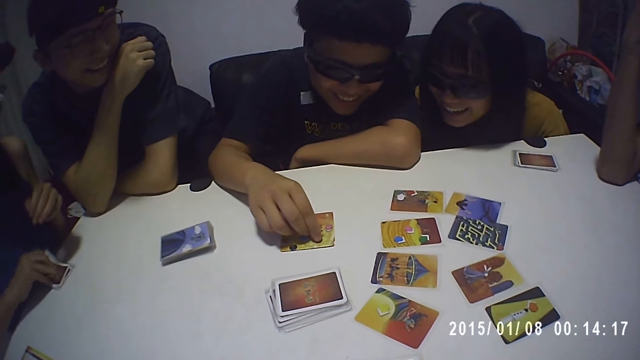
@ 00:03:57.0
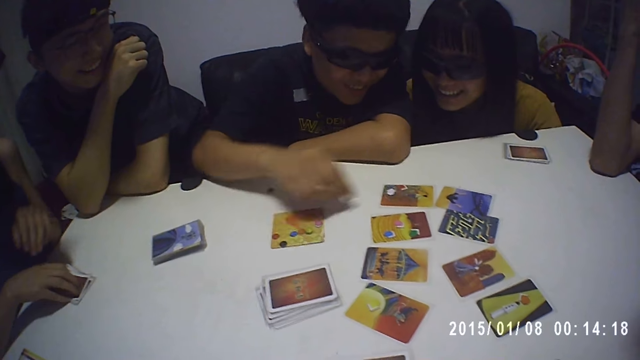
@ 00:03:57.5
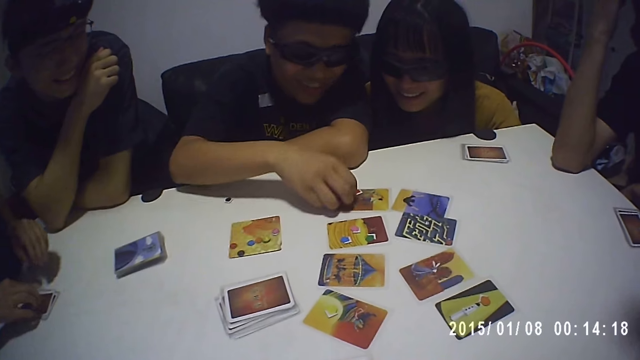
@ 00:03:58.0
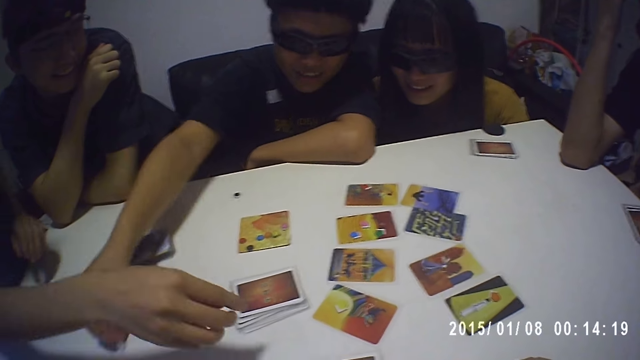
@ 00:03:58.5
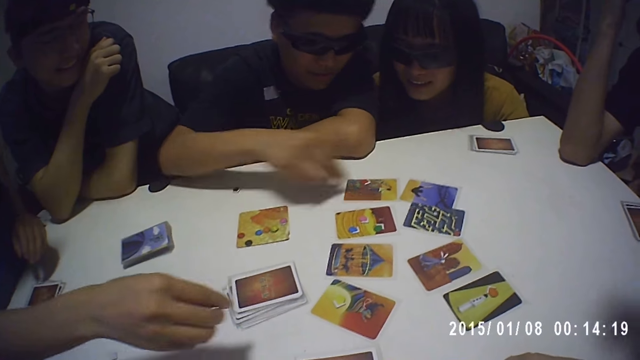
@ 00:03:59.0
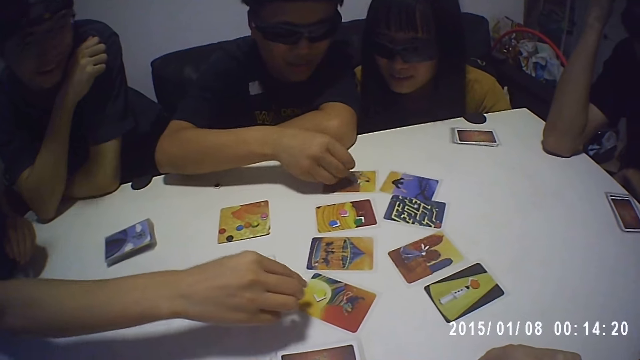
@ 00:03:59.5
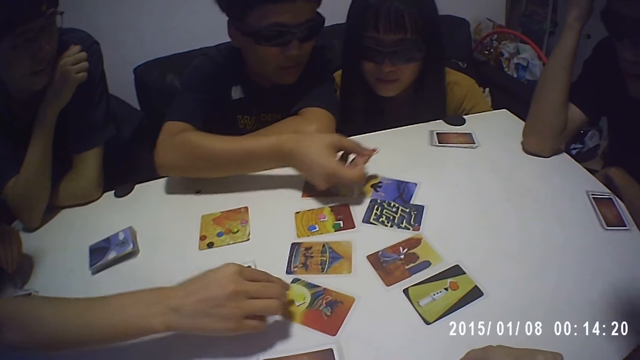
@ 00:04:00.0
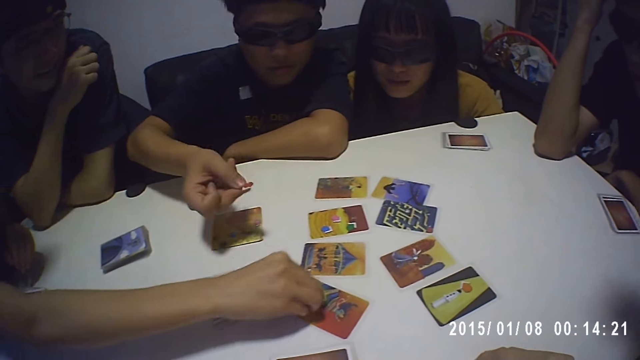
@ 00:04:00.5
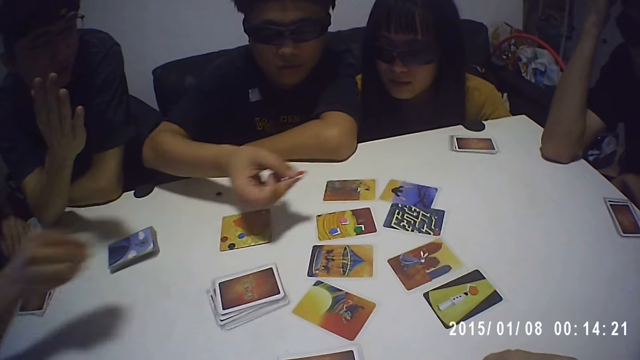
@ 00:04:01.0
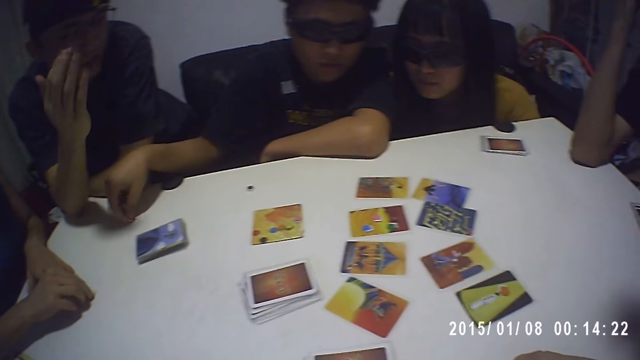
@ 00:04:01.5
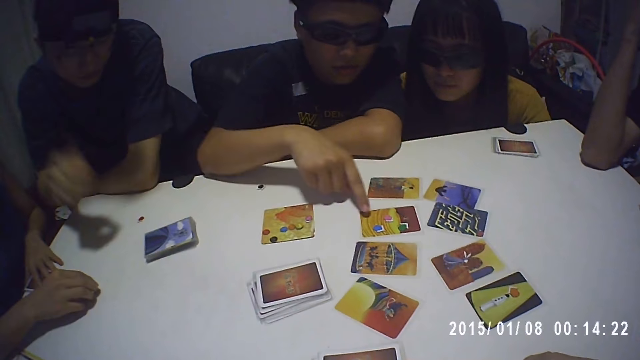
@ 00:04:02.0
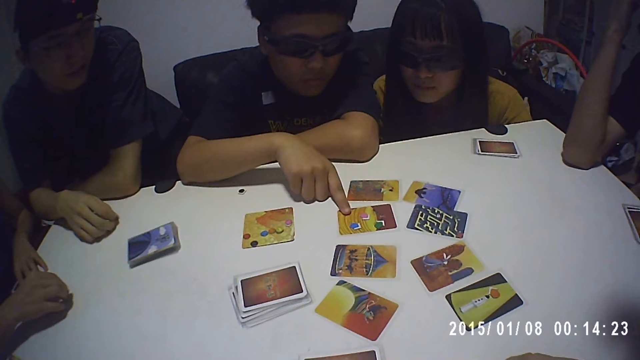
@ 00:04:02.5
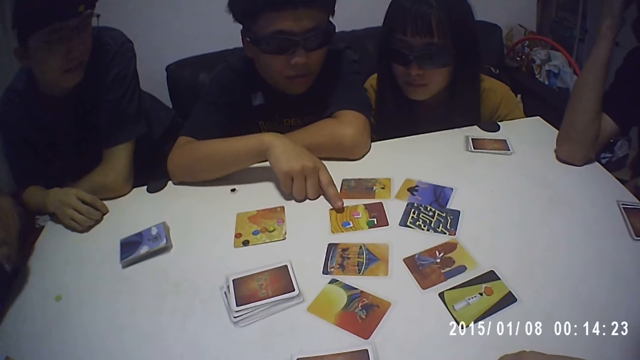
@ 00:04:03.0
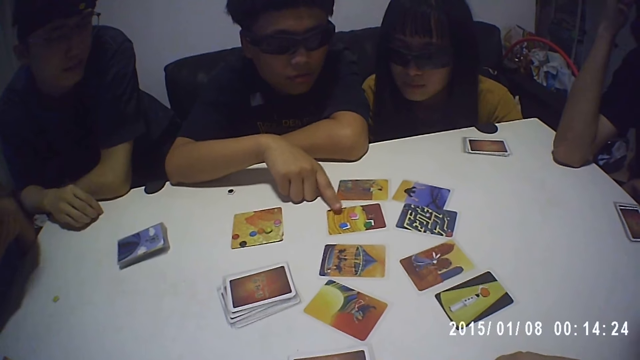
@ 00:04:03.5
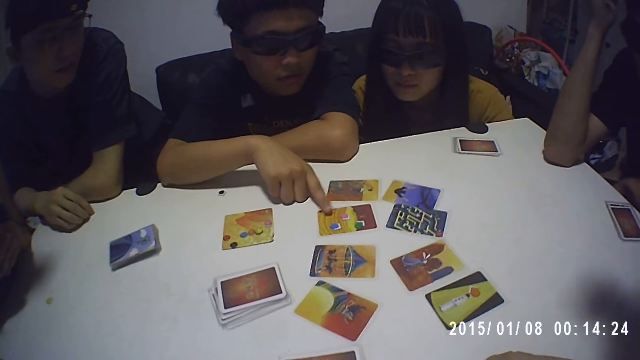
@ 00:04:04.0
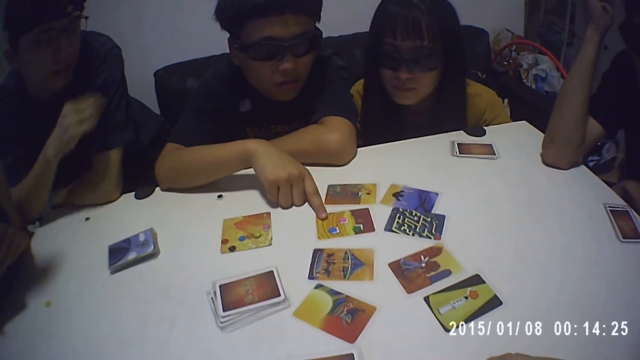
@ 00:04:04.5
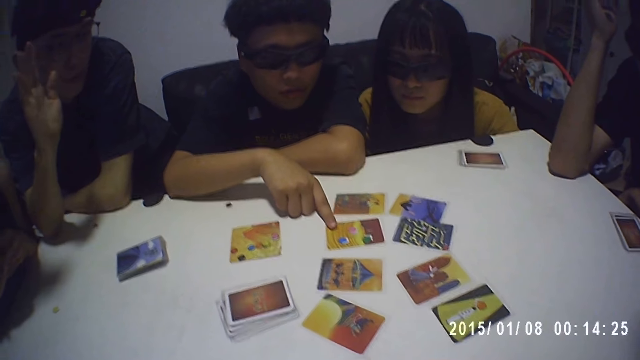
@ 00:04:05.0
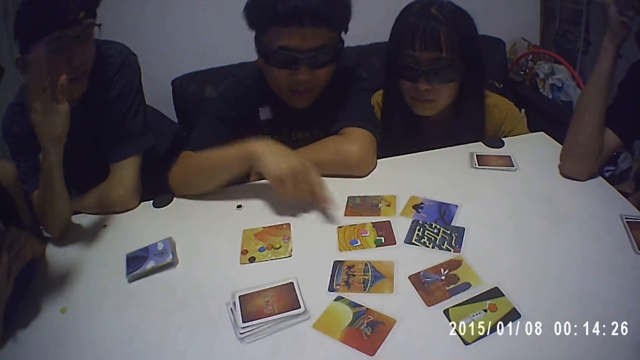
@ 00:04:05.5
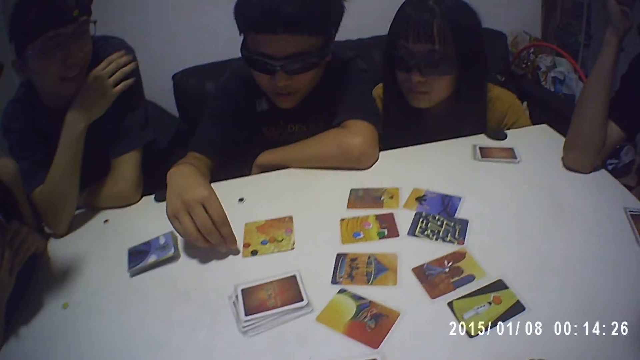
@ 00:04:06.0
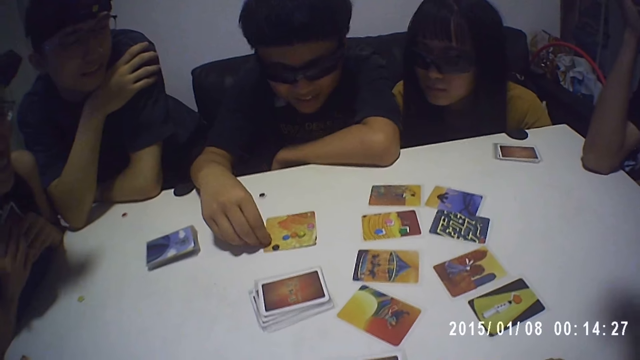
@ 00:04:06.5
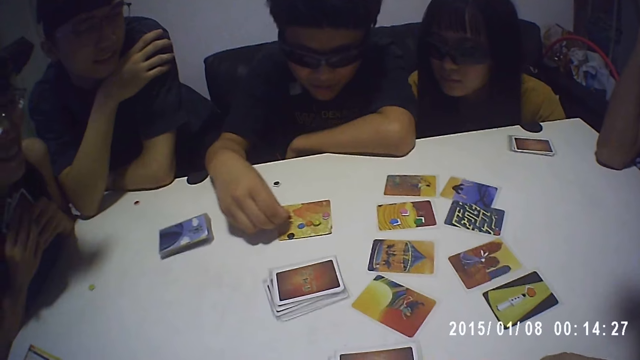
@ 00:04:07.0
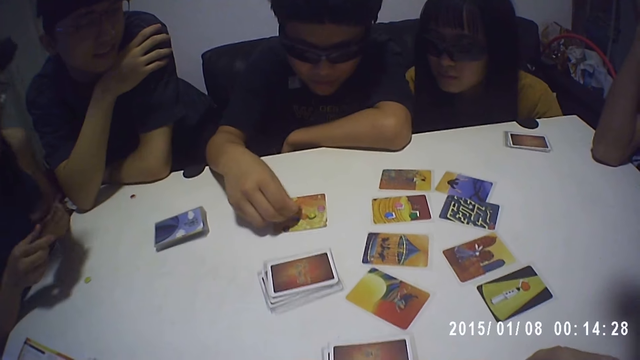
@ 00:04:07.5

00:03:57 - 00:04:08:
A boy moves a game seed on the table with his right hand. A girl moves a game seed on the table with her right hand. The boy touches a card on the table with his right hand. Another boy picks up a game seed on the table with his right hand. The first boy moves a game seed on the game paper on the table with his right hand.

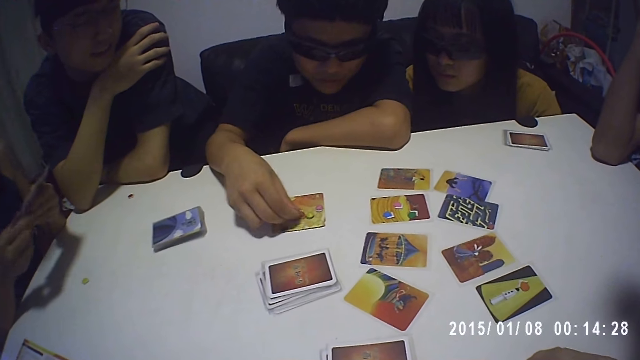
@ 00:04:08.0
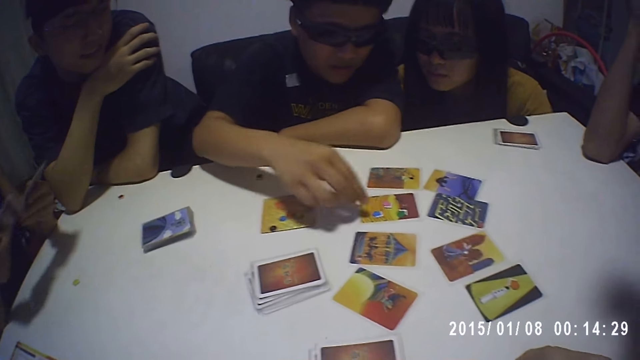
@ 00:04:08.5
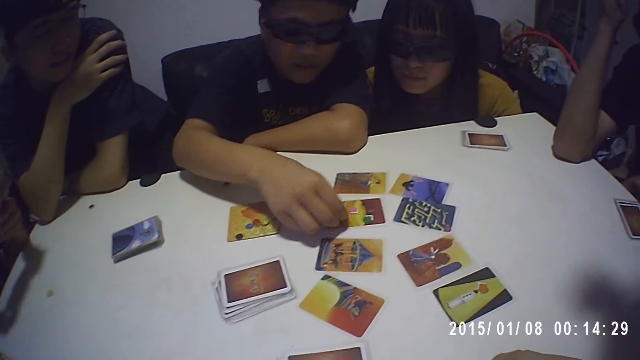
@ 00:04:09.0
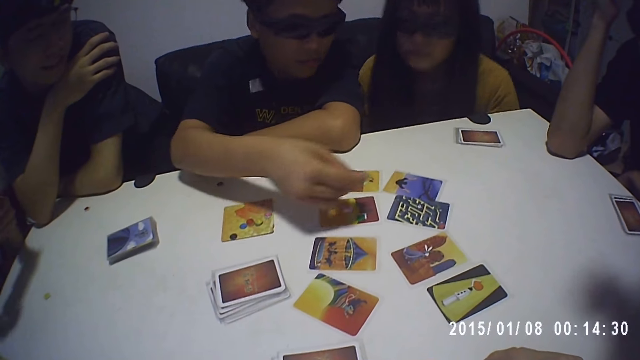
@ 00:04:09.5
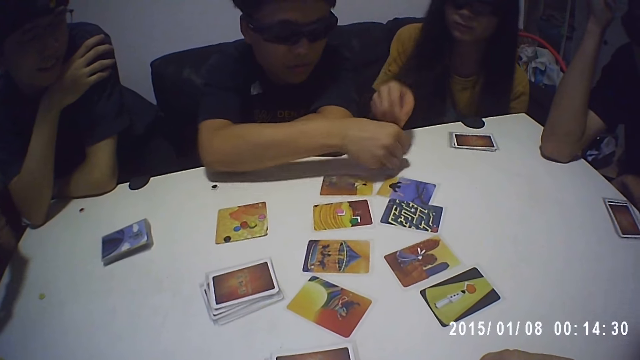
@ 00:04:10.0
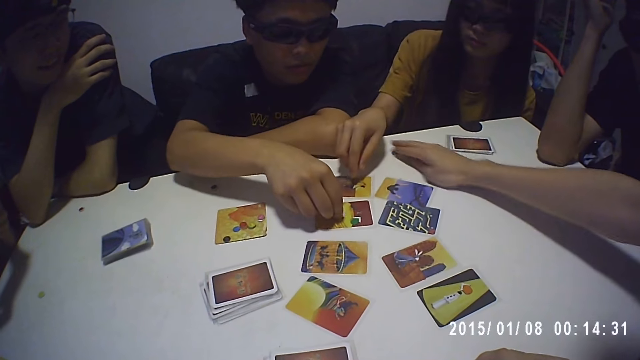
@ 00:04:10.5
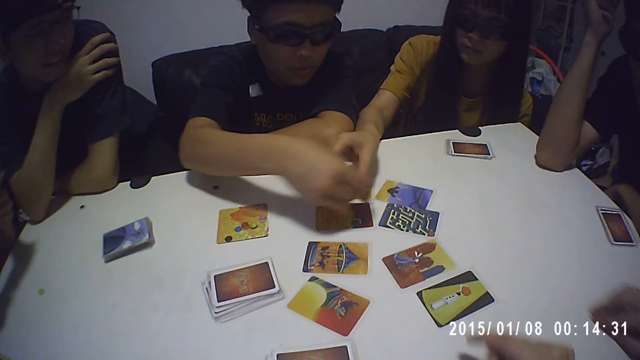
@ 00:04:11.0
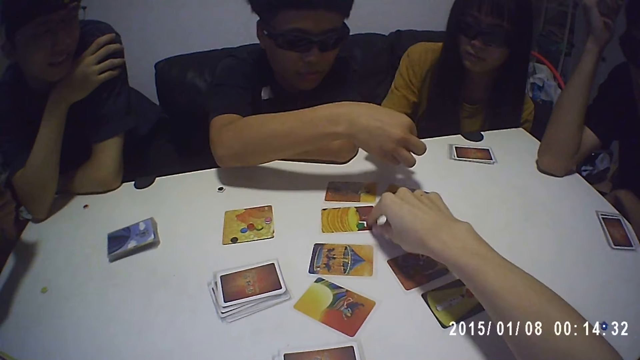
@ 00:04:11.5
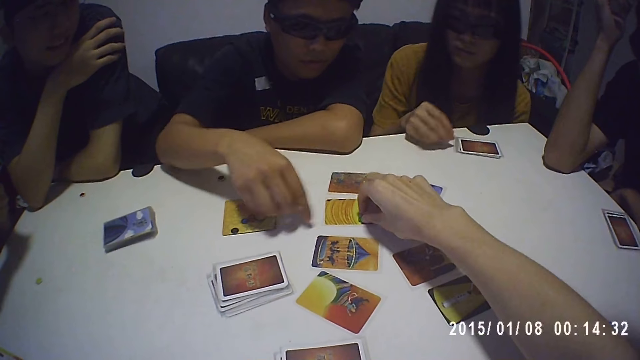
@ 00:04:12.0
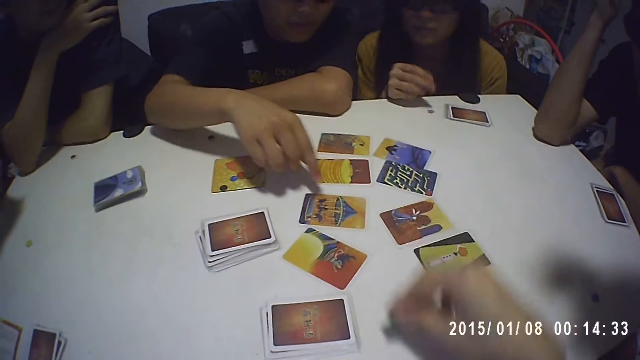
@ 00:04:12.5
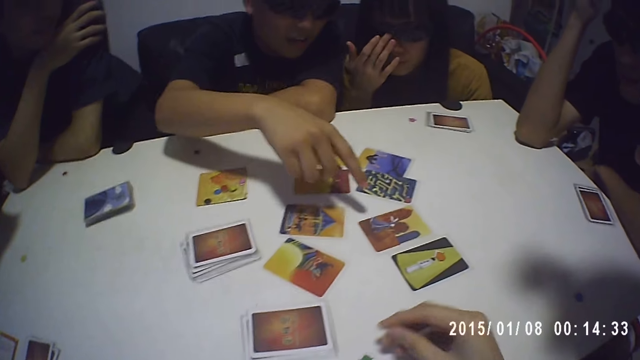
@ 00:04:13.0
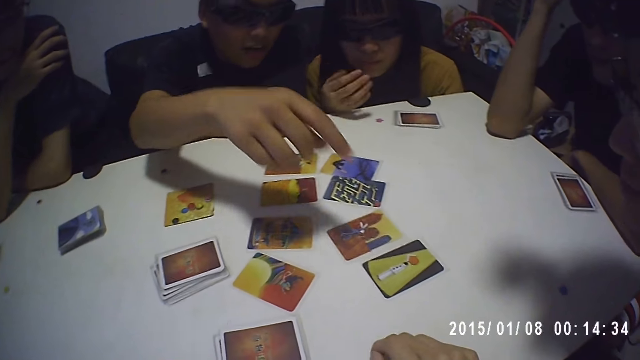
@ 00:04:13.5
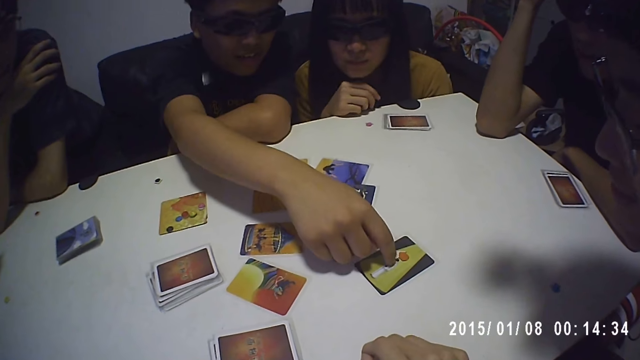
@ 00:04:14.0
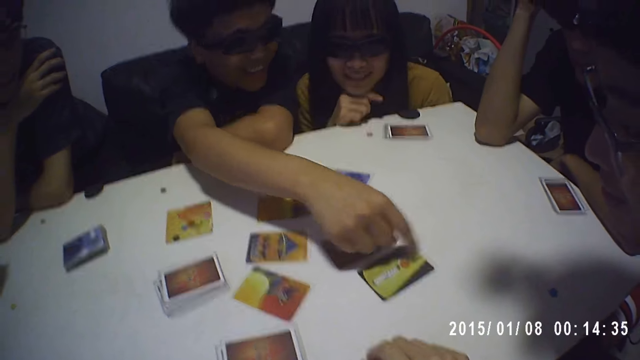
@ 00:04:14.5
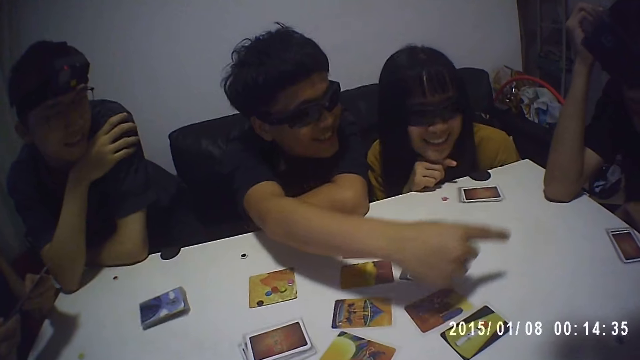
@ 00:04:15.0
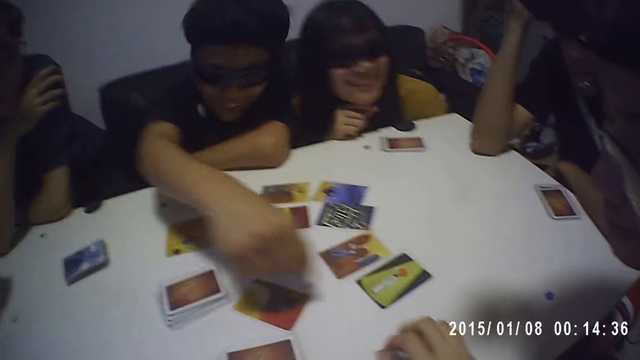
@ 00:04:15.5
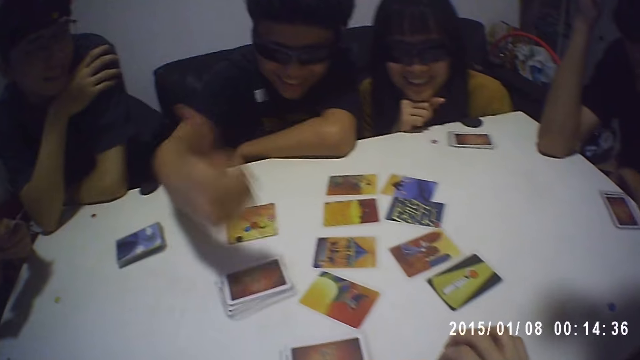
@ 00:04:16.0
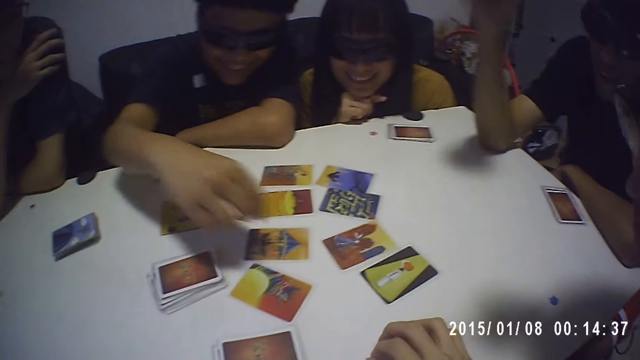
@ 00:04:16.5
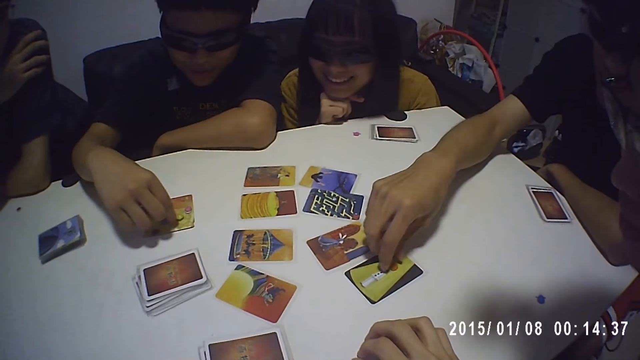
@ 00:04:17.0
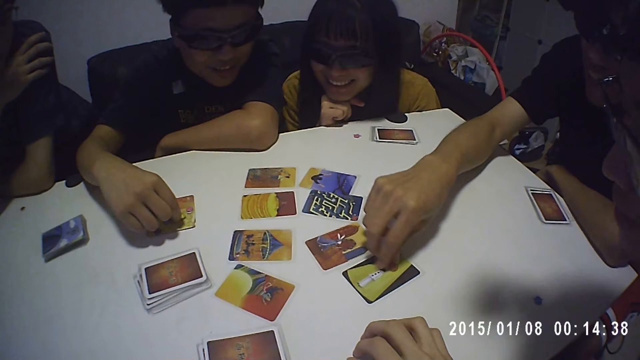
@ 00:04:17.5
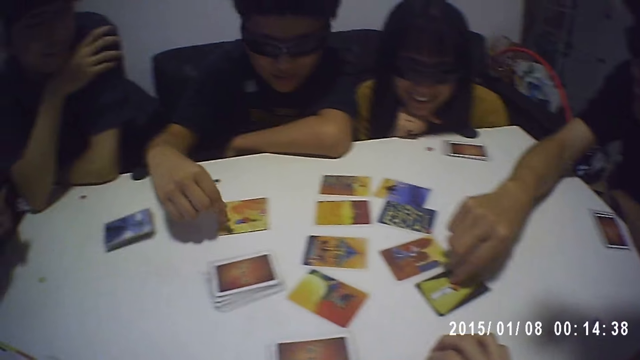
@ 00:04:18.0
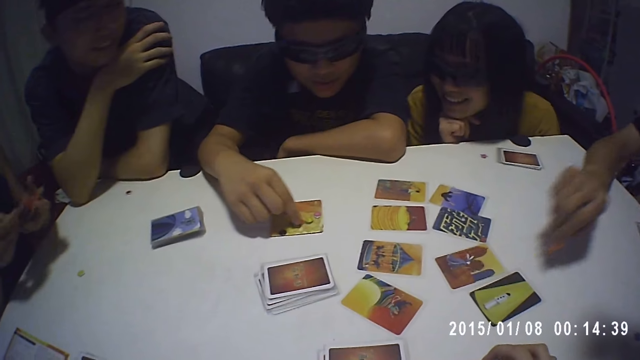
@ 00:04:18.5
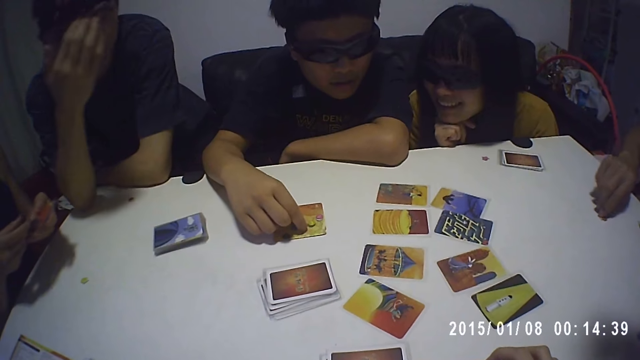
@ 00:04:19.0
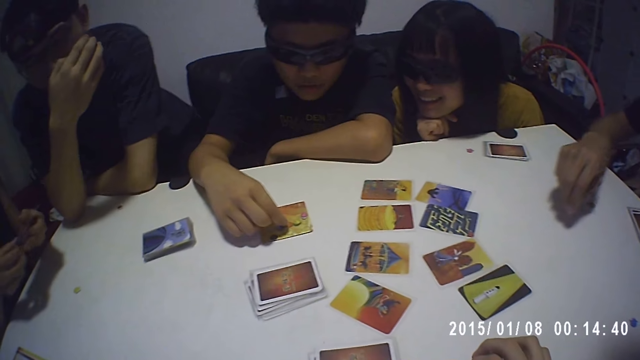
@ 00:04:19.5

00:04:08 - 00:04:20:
A boy picks up a game seed from a card on the table with his right hand. The boy passes the game seed to a girl. The camera wearer moves a game seed on the table with his right hand. The boy touches a card on the table with his right hand. Another boy picks up a game seed from a card on the table with his right hand.
